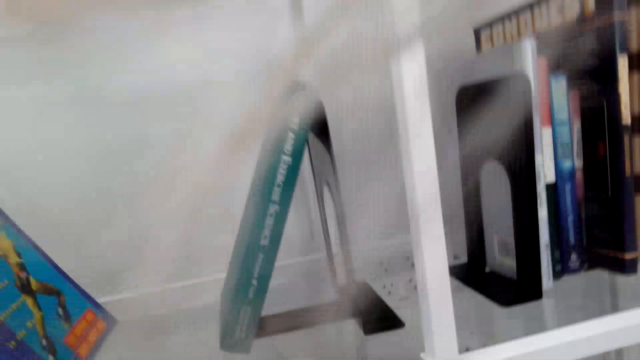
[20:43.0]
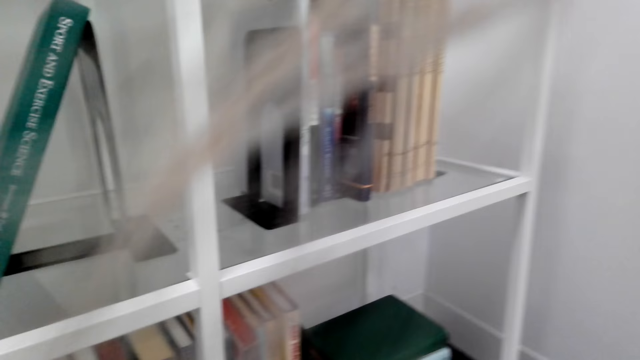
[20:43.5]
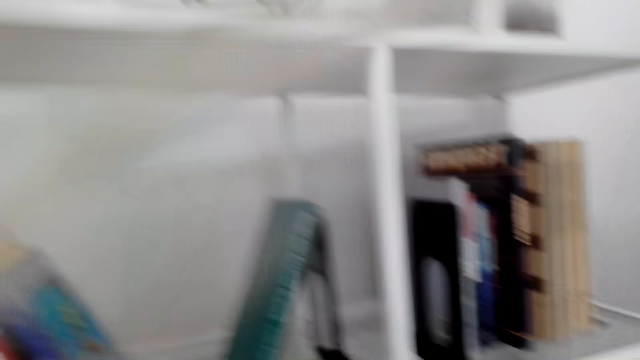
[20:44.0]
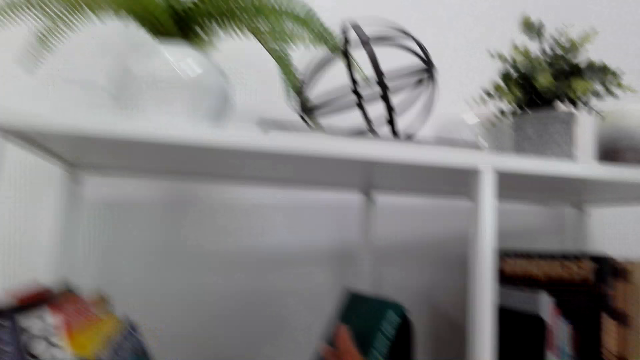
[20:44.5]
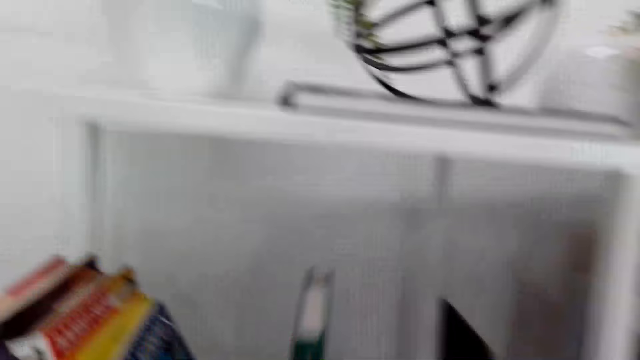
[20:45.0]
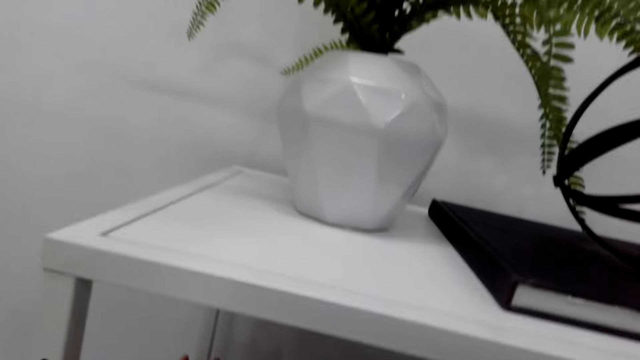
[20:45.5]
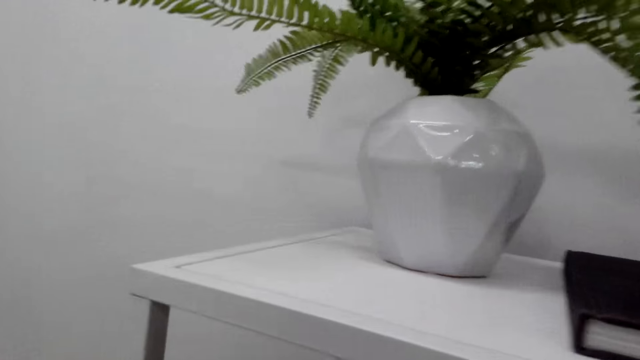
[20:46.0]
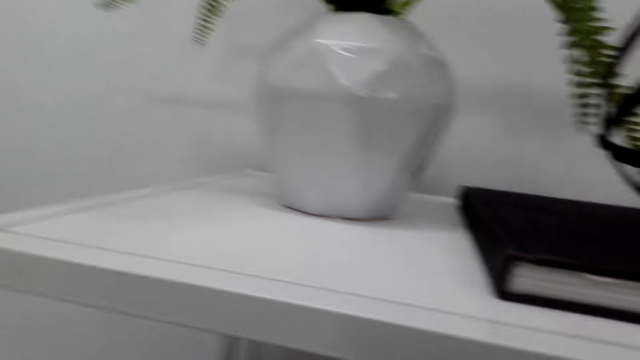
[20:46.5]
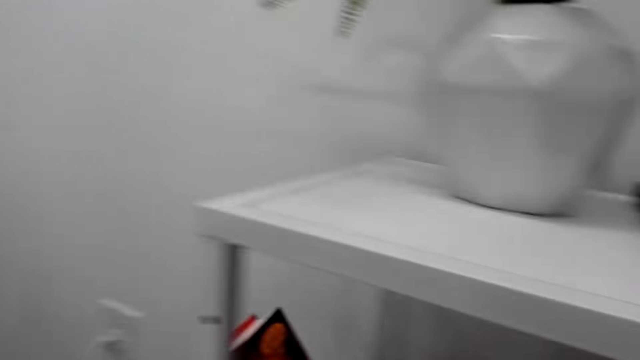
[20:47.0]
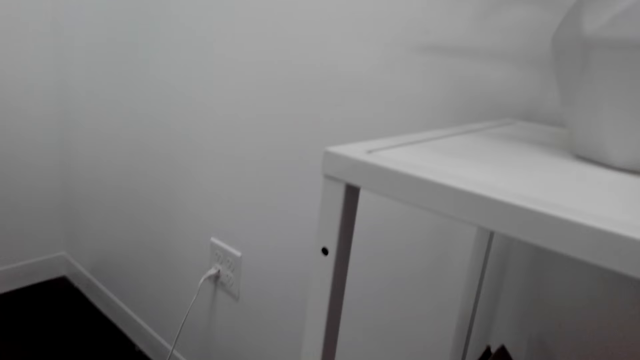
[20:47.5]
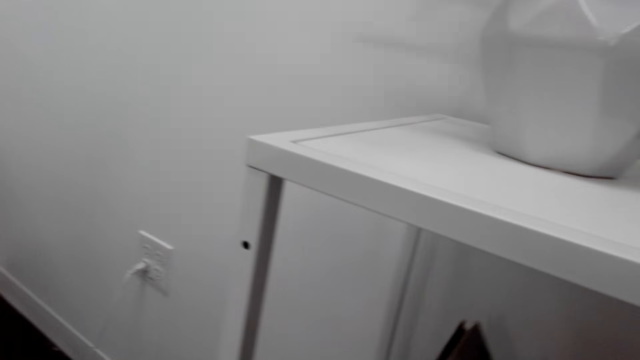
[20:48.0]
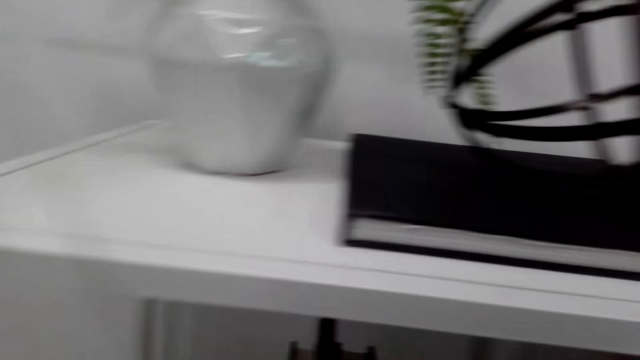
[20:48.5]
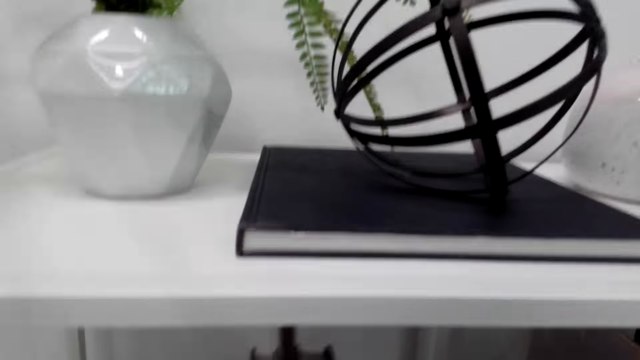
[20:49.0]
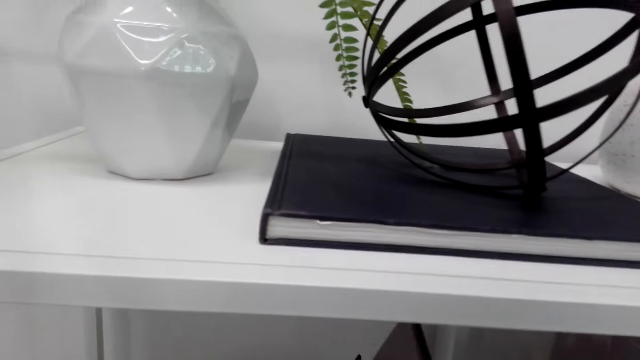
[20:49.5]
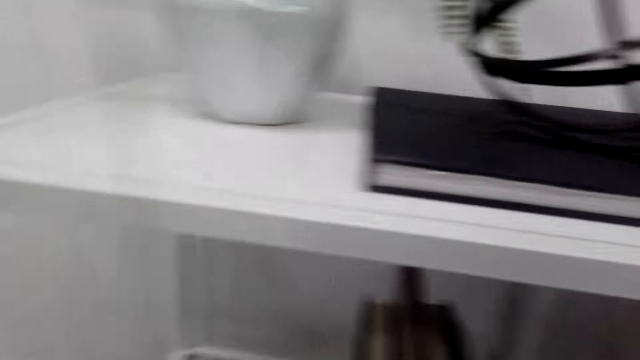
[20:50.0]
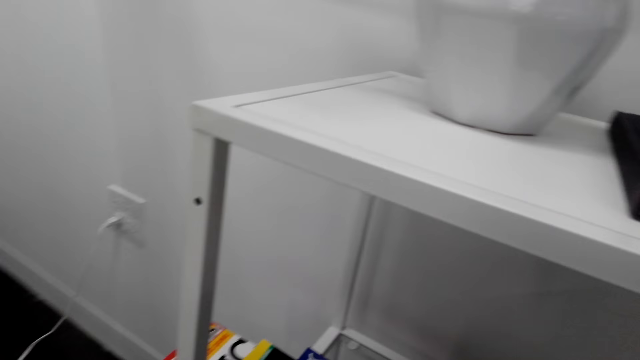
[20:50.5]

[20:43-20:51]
The camera wearer moves a book on the shelf. They place the books on the shelf. They arrange the books on the bookshelf. They drop a book holder. They place the books on the shelf.

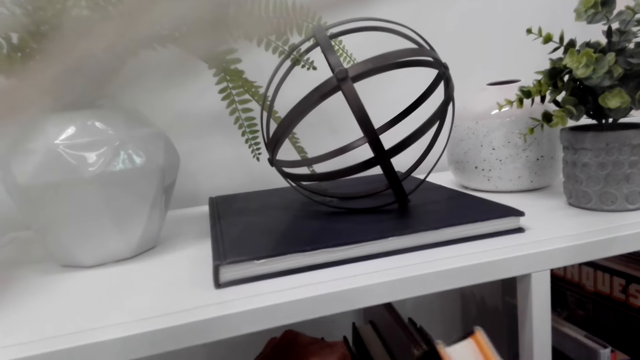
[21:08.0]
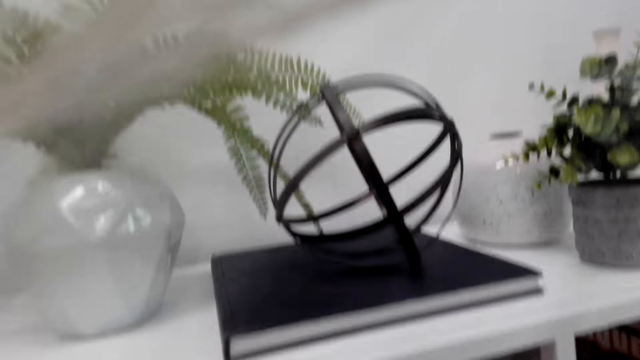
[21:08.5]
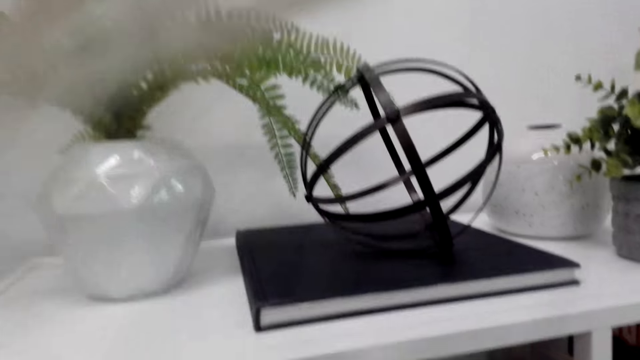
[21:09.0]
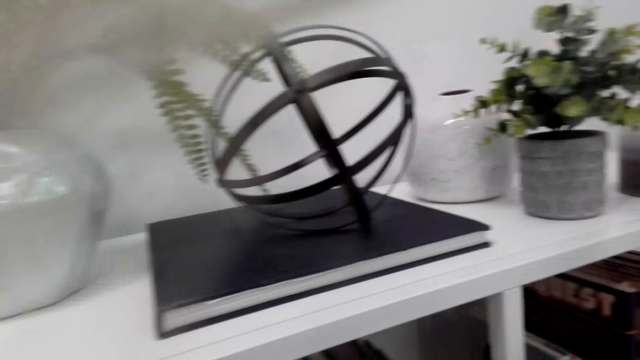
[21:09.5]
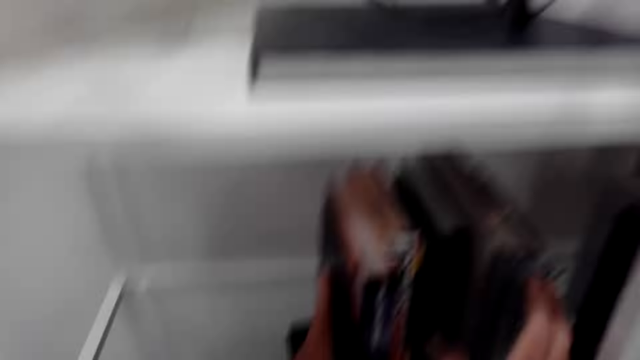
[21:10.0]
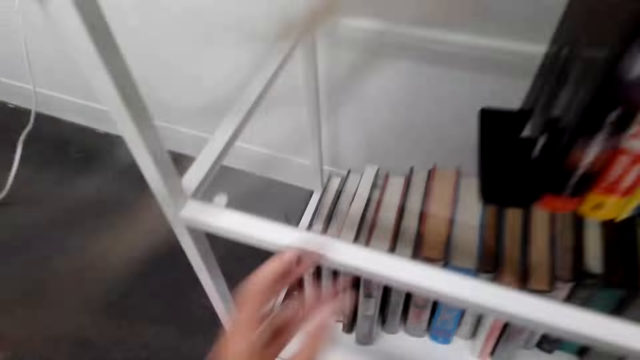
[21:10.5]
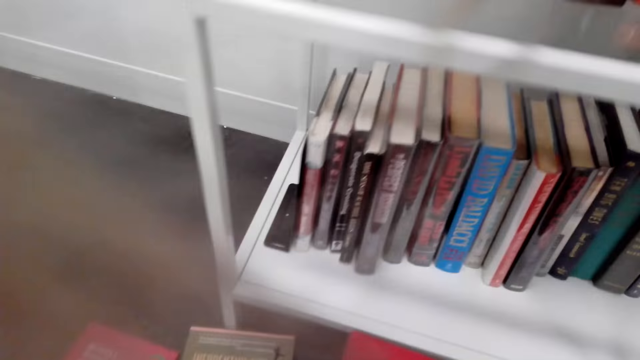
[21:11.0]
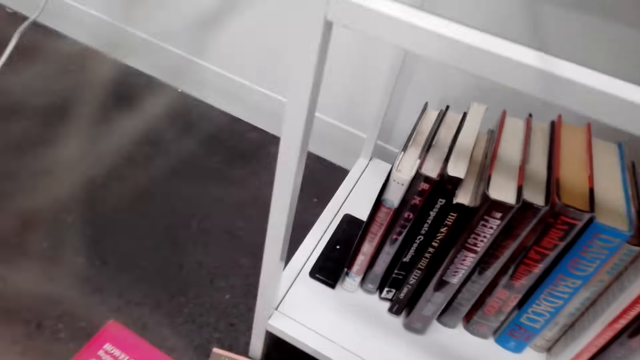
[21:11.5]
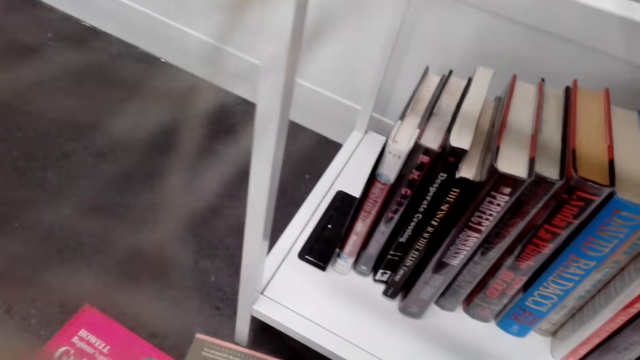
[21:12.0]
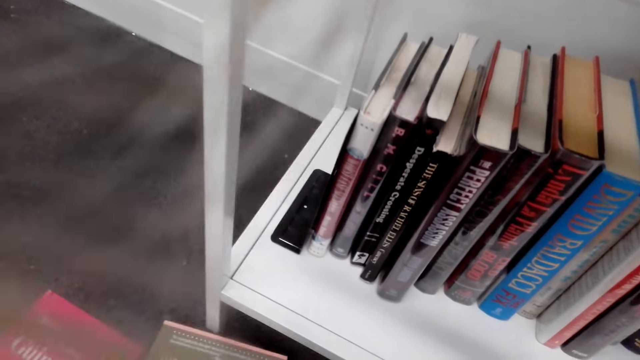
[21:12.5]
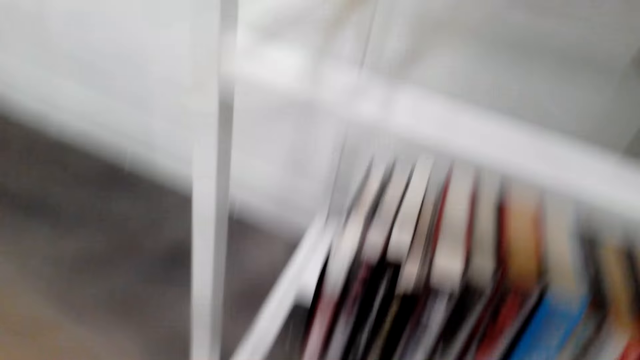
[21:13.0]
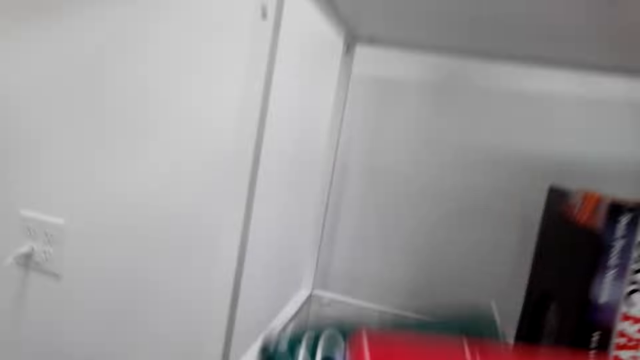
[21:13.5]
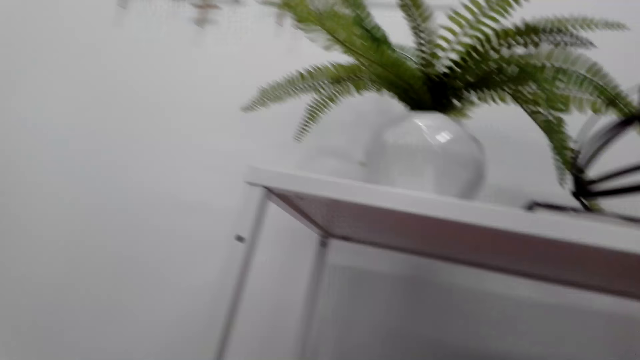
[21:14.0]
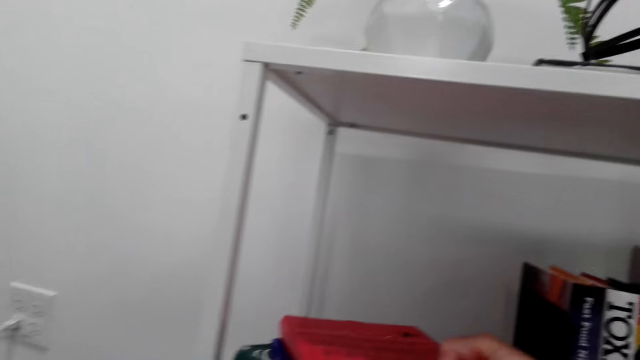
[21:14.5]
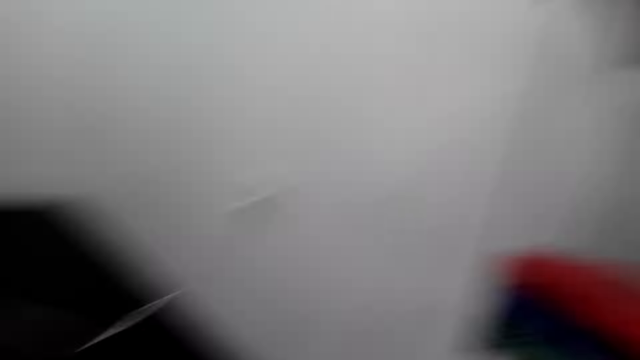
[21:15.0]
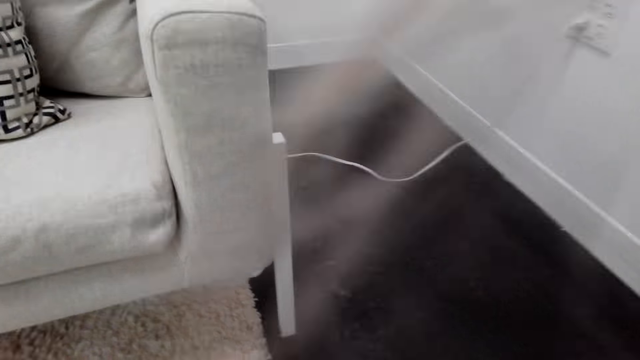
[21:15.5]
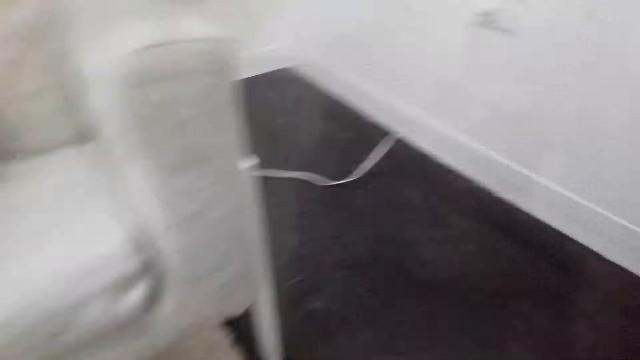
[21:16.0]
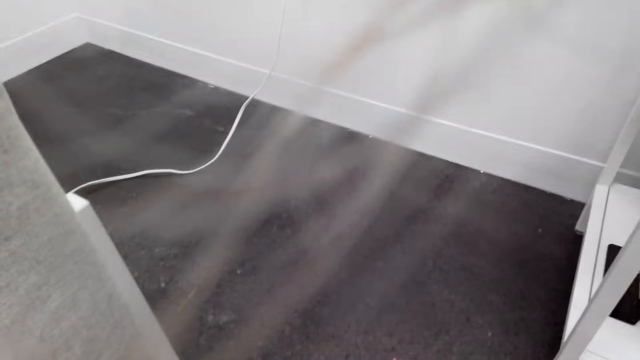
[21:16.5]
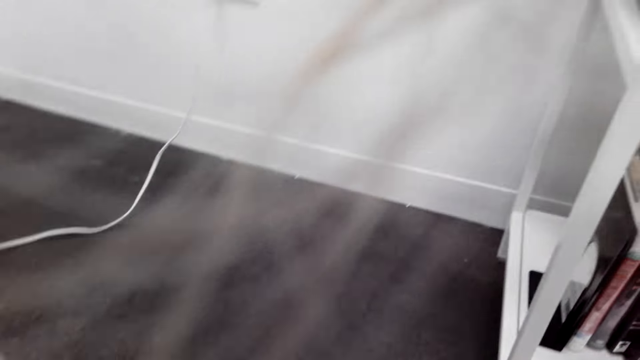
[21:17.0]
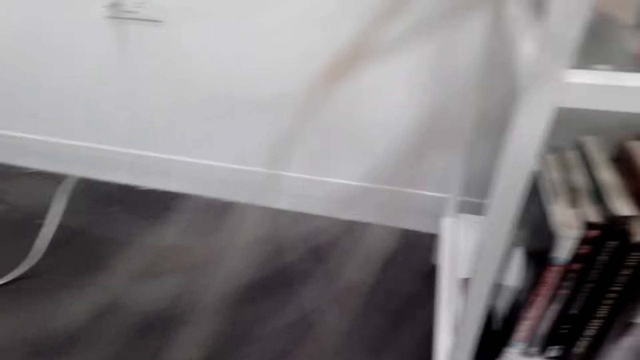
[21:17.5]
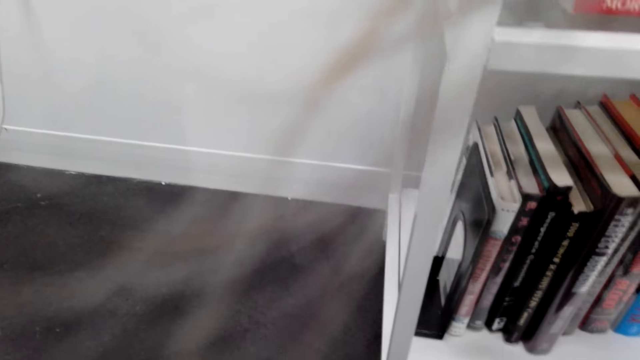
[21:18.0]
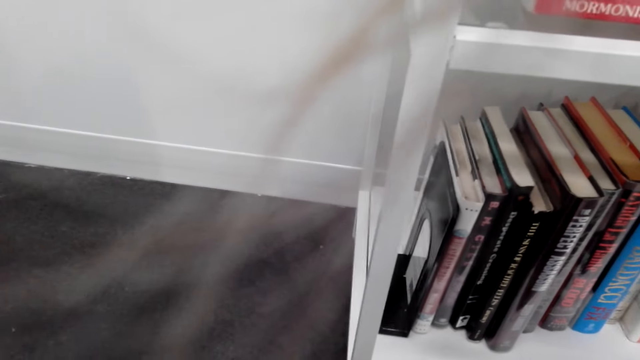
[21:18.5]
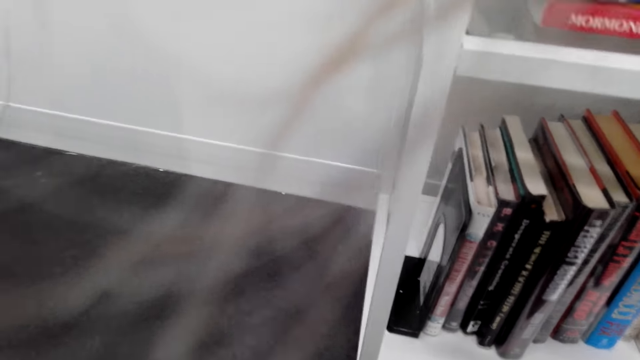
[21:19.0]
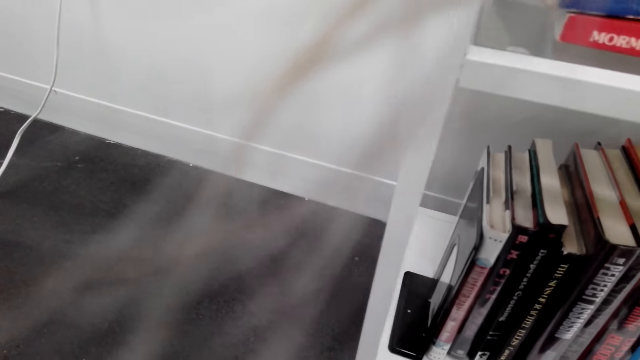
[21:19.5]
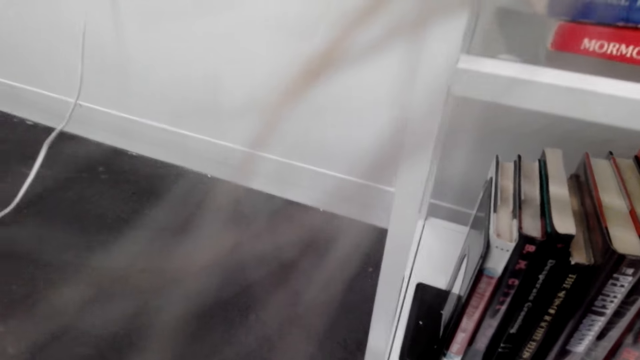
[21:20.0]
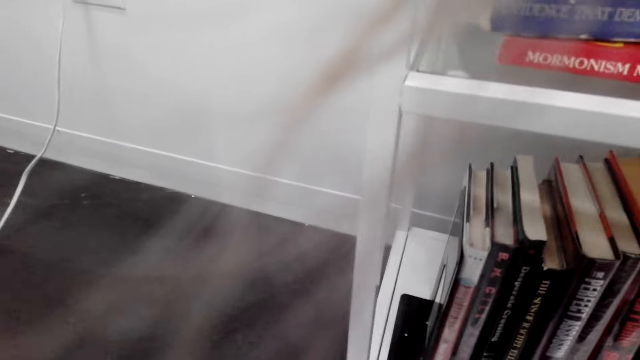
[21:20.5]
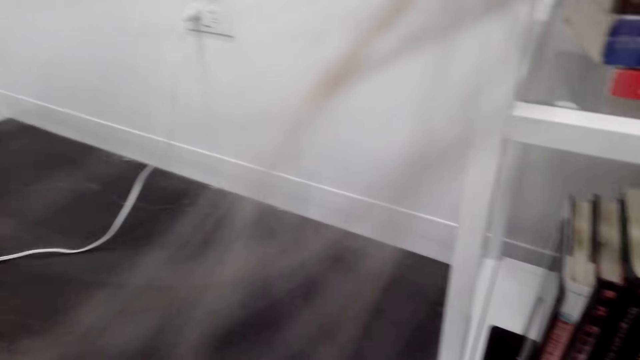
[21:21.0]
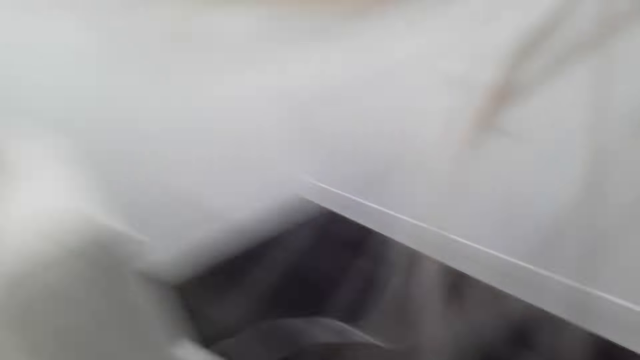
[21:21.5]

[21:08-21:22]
The camera wearer places the book holder on the shelf. They arrange the books on the bookshelf. They stare at the bookshelf. They pick up books. They place the book holder on the shelf. They put the books on the bookshelf. They converse. They look around the floor. They stare at the bookshelf.
